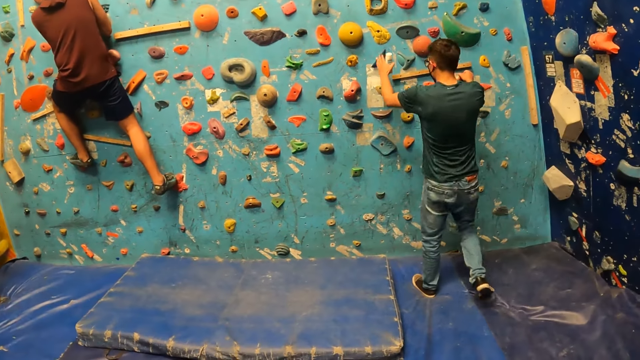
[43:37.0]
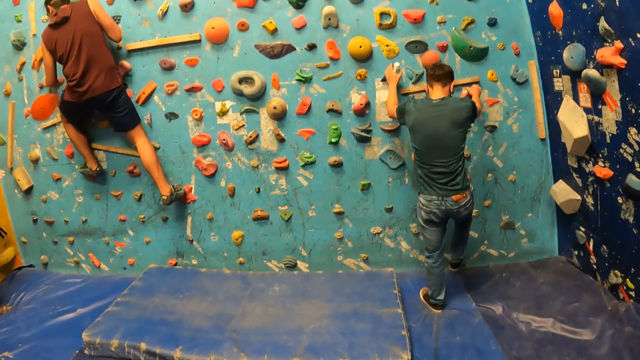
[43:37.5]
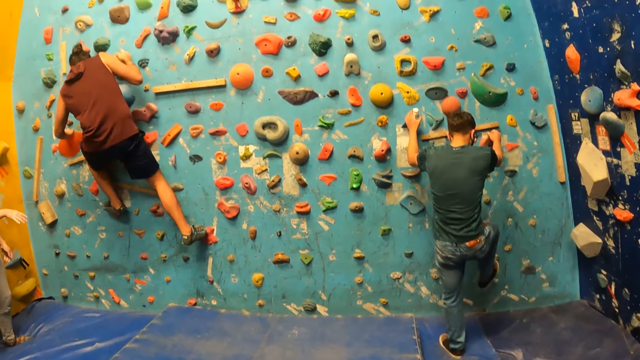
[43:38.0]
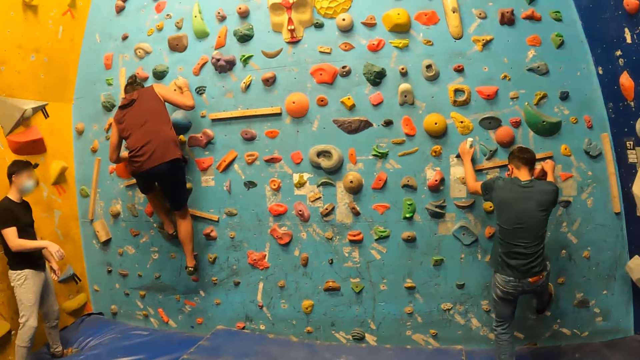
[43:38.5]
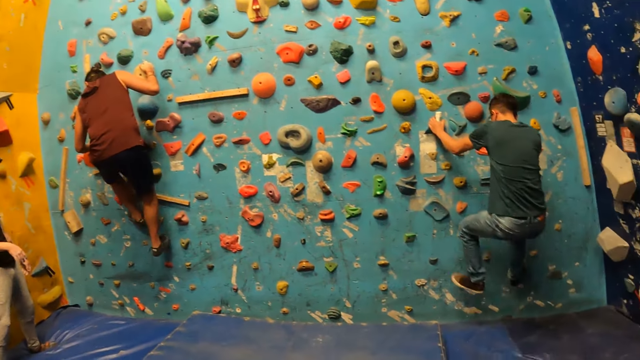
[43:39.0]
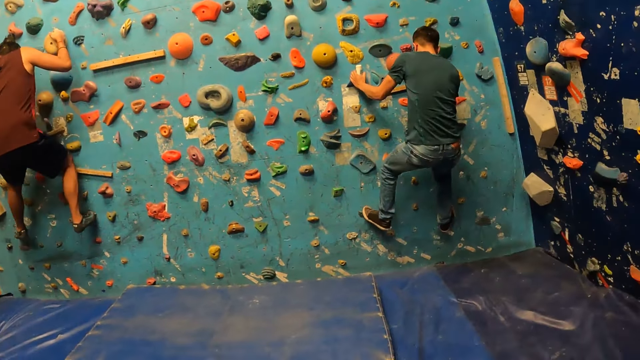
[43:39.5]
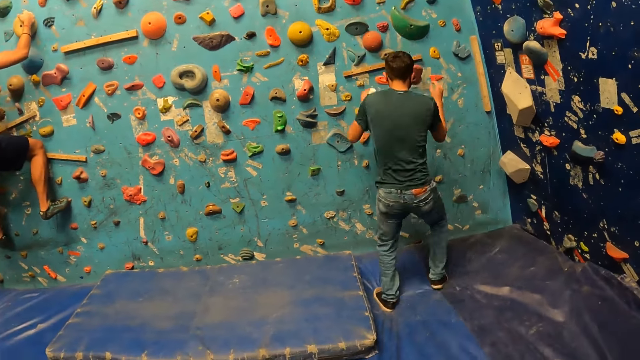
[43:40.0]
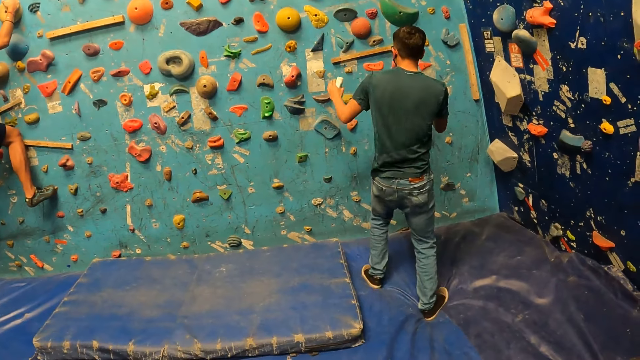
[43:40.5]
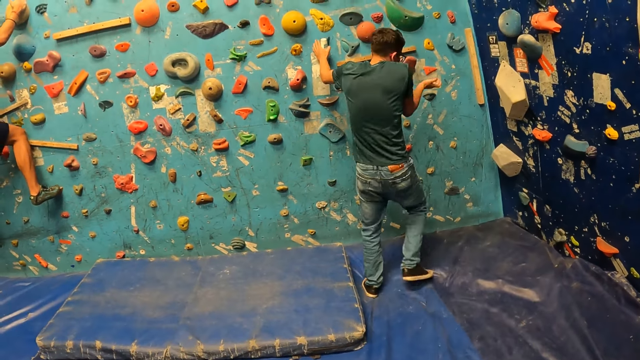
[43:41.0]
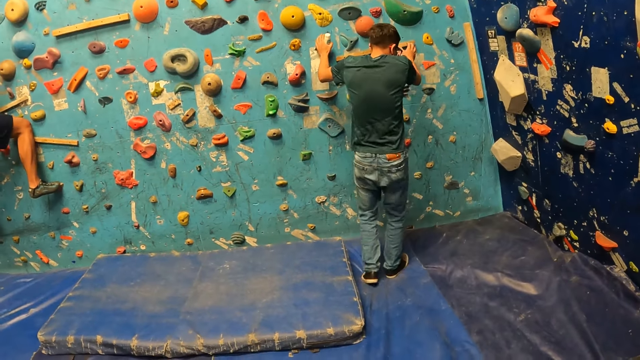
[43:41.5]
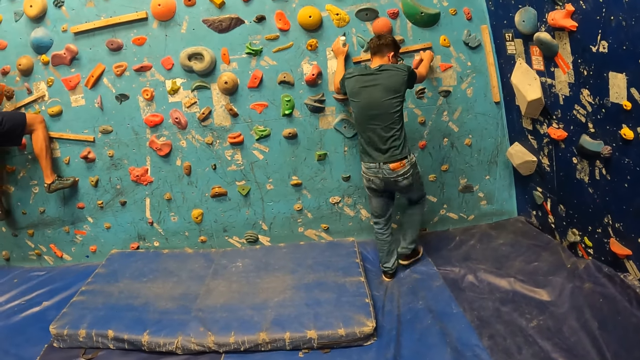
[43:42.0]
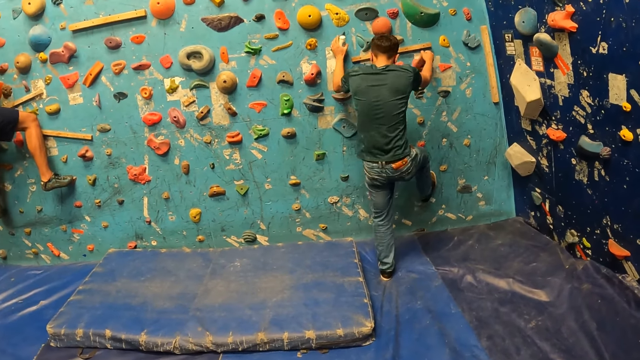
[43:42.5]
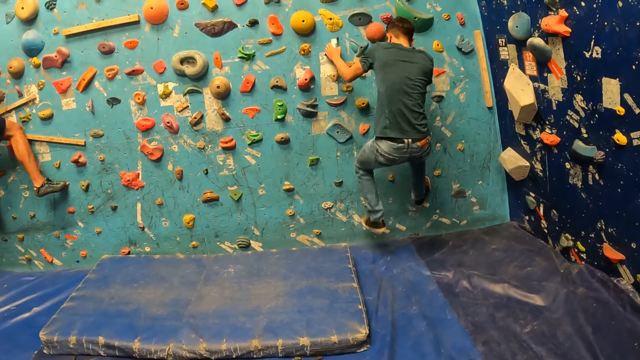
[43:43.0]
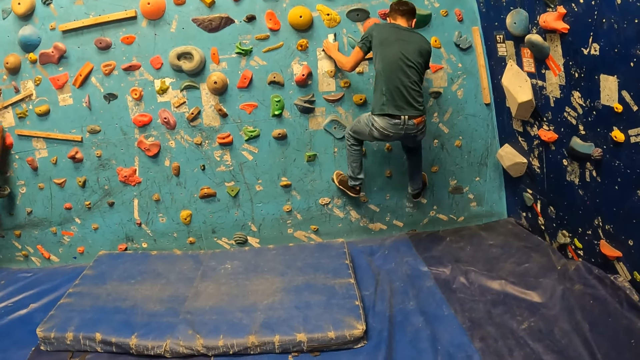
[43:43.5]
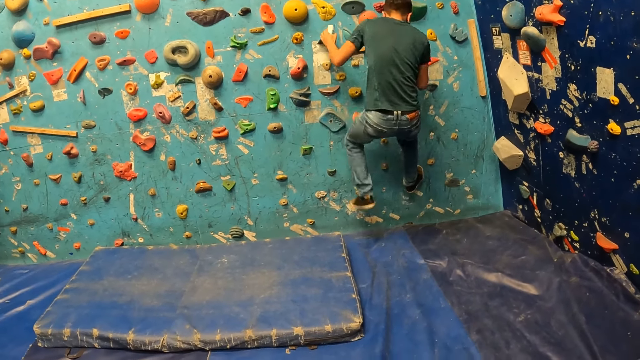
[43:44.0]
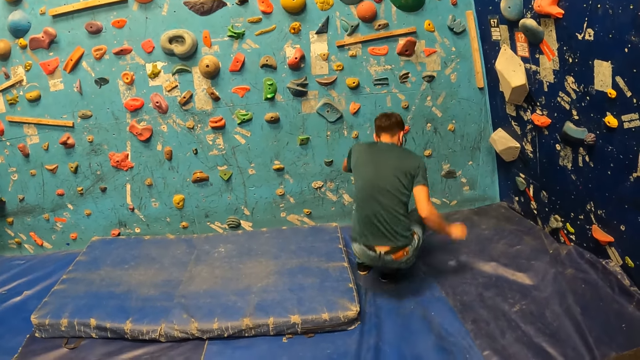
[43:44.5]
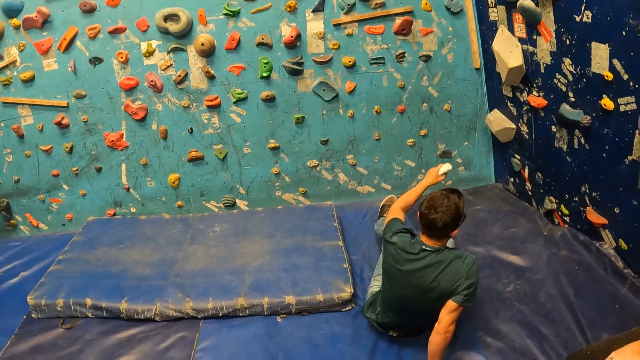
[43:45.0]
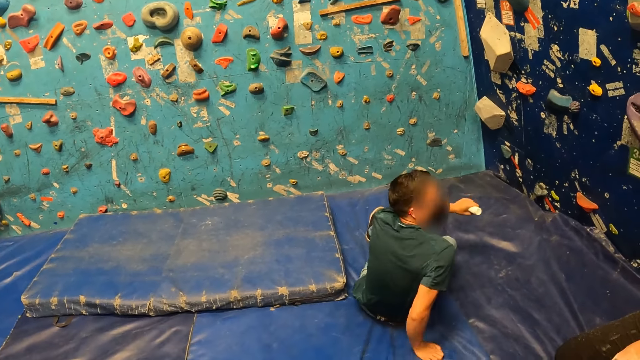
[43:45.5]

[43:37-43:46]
A man holds a rock and climbs the bouldering wall or climbing wall with both hands and feet. The man descends the climbing wall and jumps off the bouldering wall. The man holds the rock and climbs the bouldering wall with both hands and feet. The man falls on the floor and jumps off the bouldering wall.

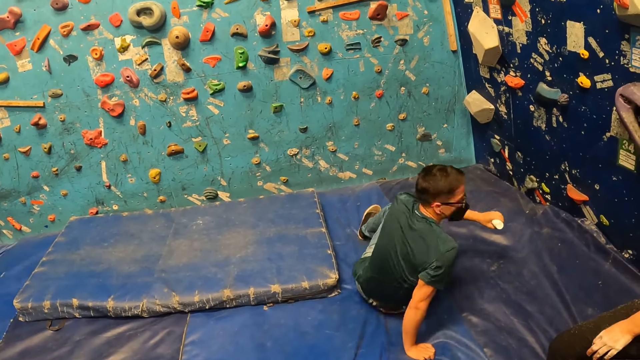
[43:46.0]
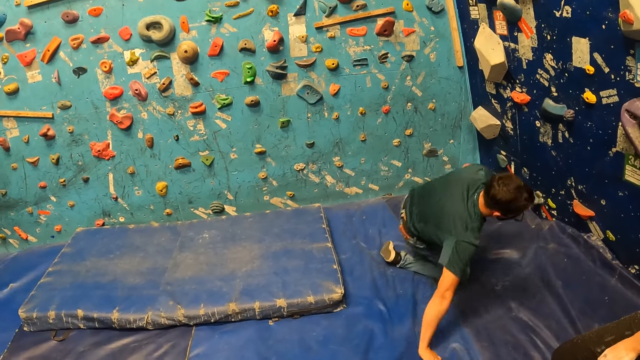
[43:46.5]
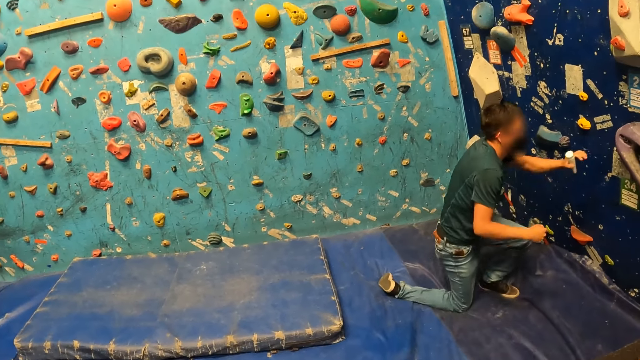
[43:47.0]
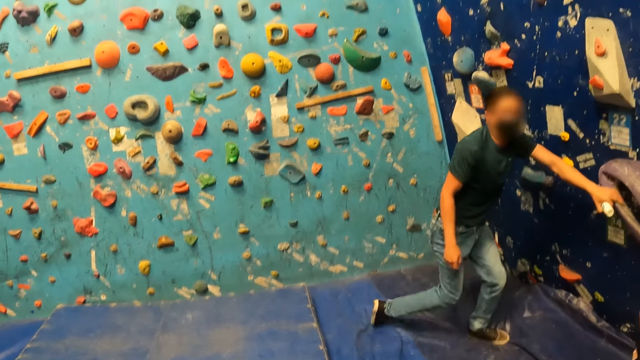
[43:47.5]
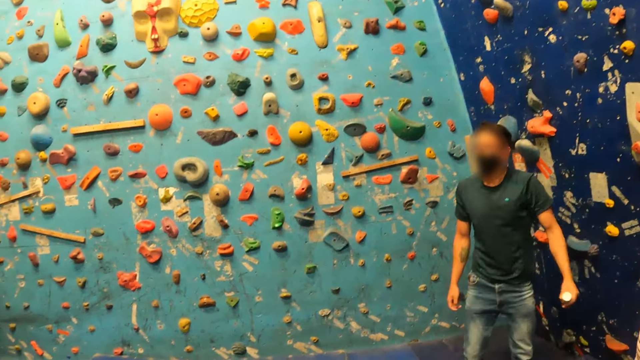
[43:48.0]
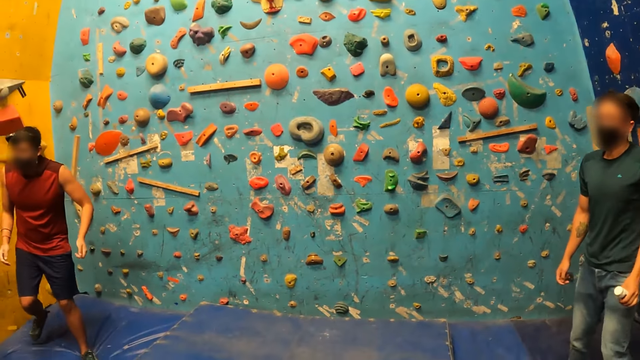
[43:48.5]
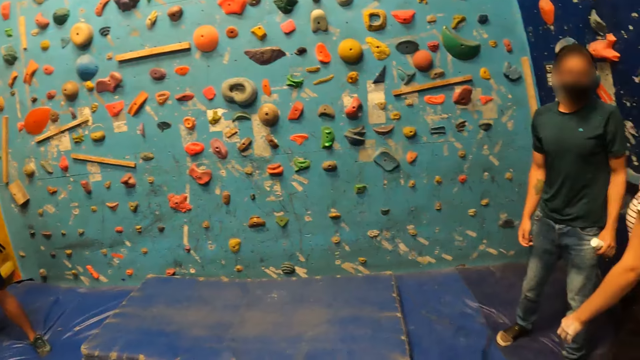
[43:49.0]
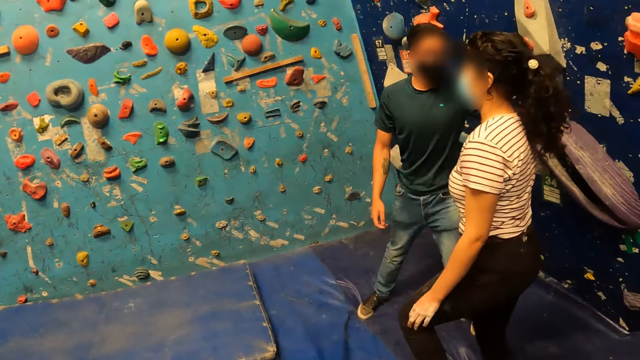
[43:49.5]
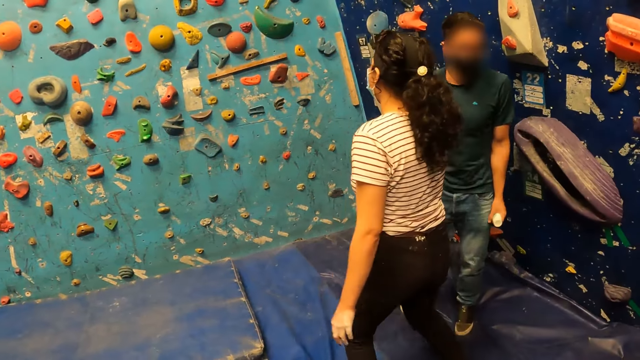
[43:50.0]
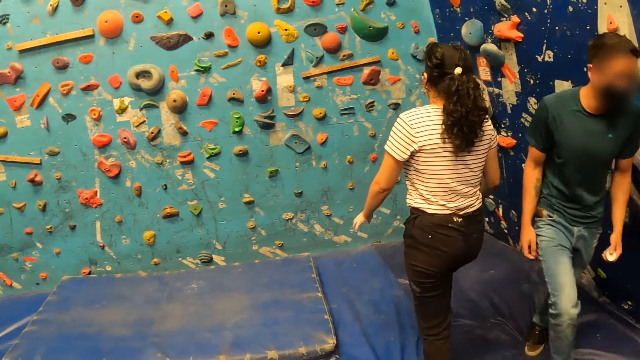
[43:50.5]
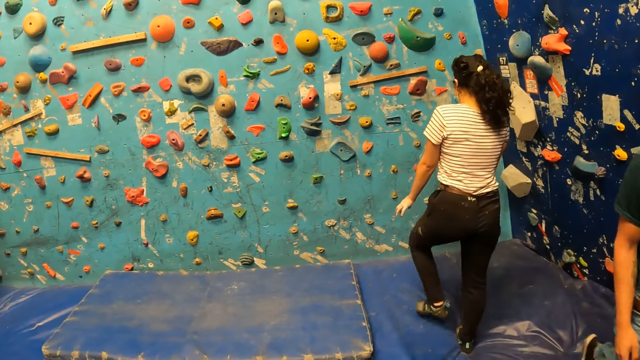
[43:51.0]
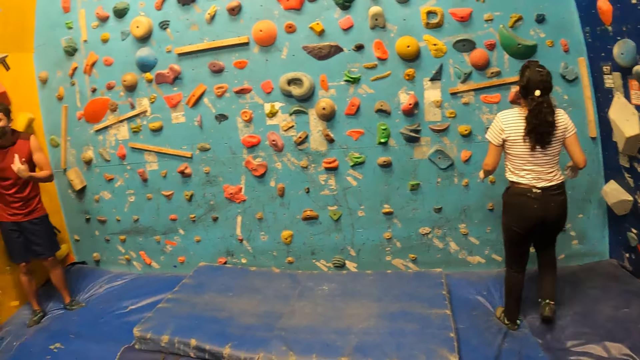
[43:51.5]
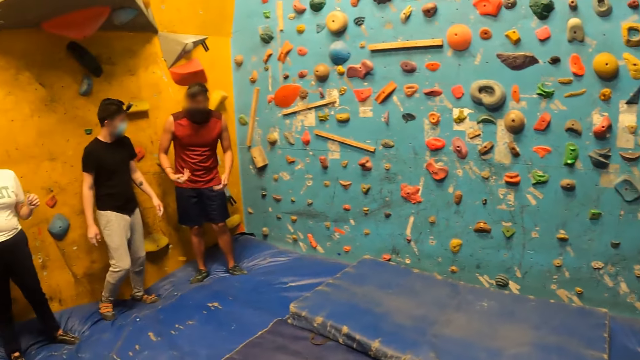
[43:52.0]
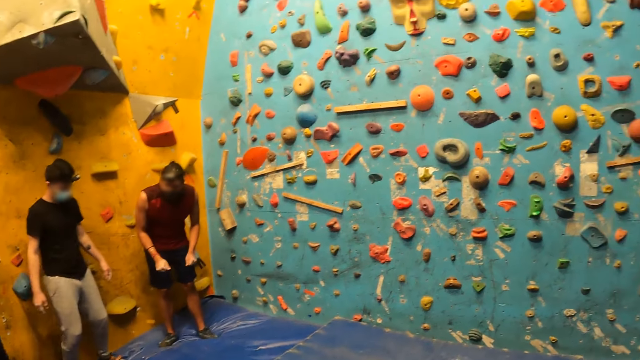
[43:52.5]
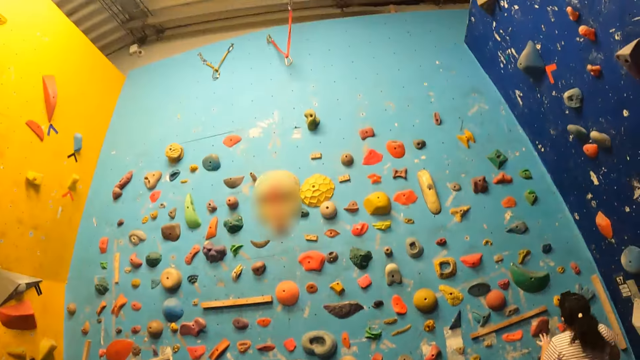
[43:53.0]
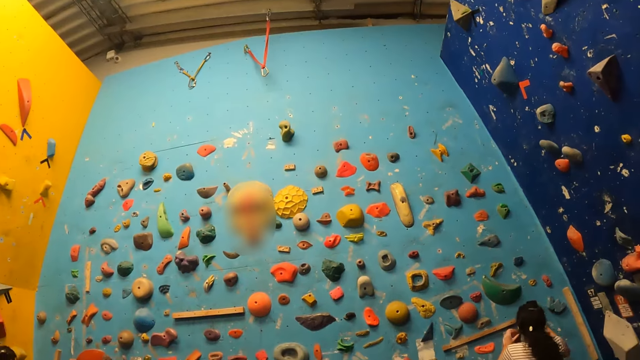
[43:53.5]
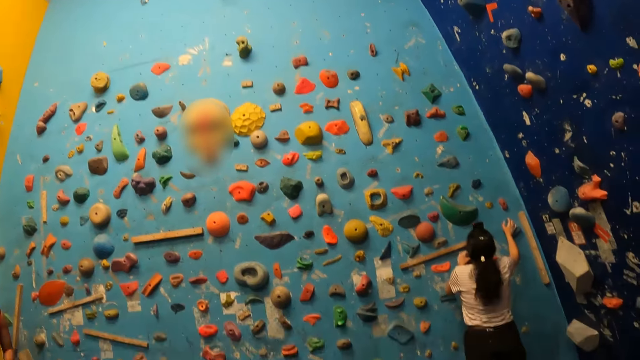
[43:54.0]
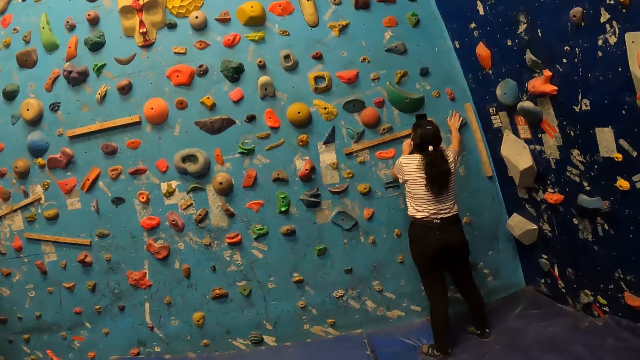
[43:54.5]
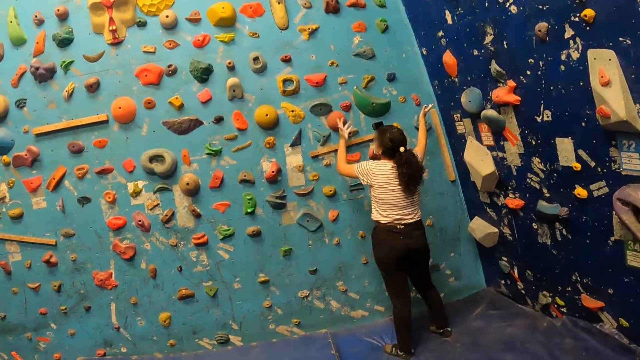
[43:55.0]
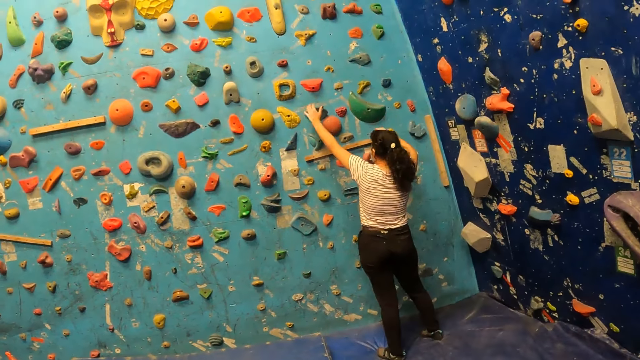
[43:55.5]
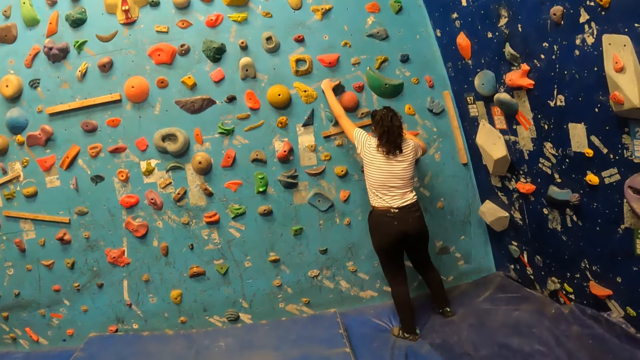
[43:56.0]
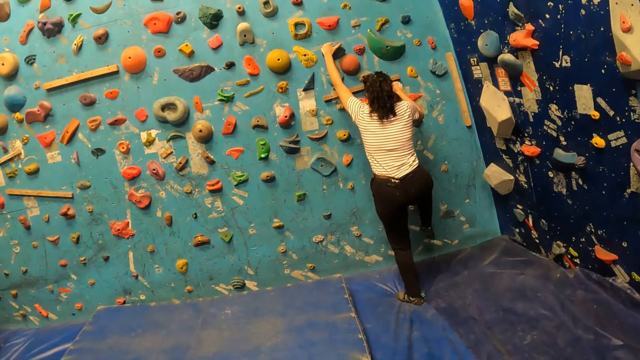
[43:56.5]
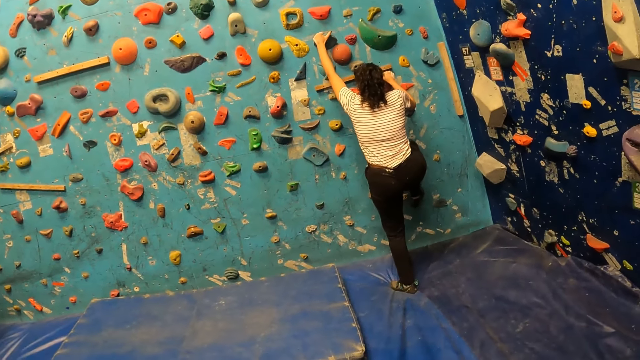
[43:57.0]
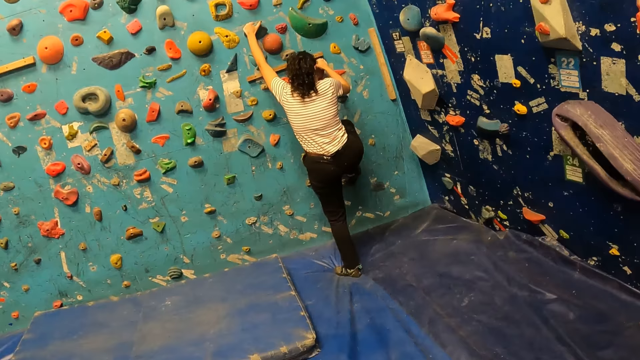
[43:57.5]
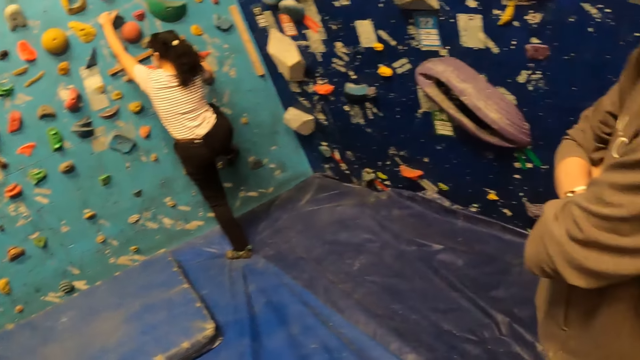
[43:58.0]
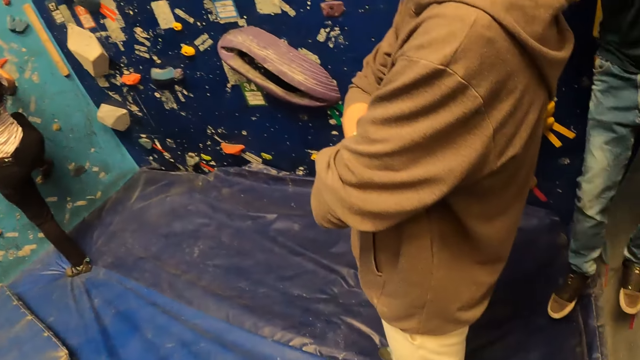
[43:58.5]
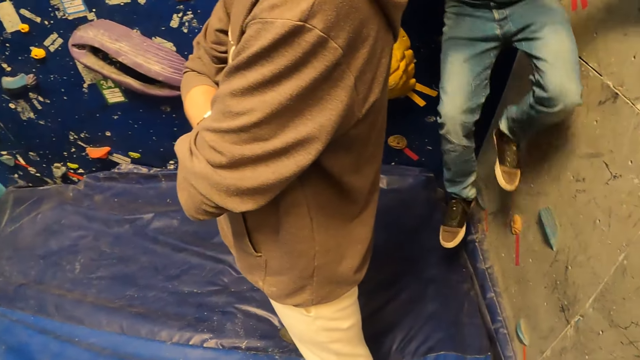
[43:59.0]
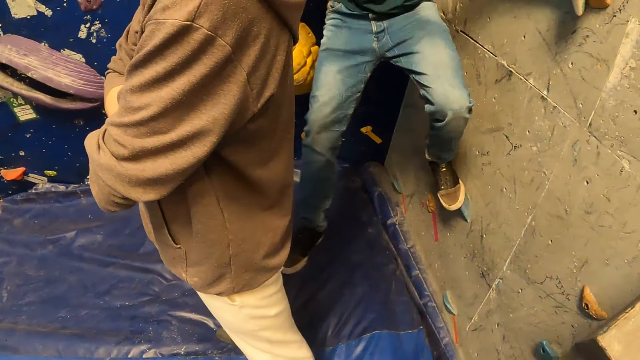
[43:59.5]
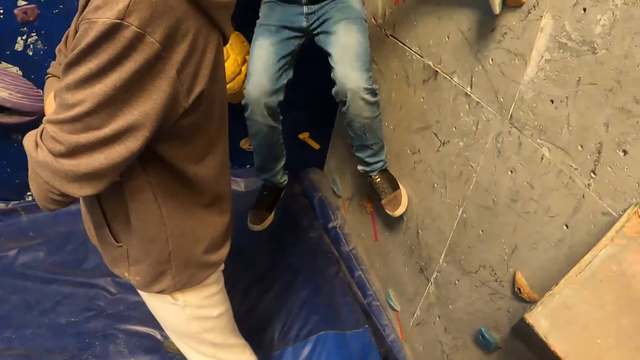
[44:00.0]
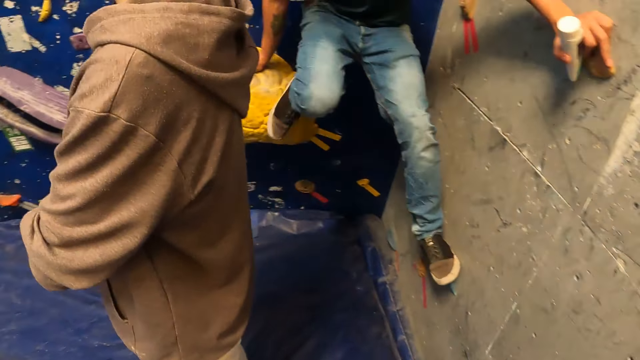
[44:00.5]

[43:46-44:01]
A man stands and touches a rock. Another man moves the leg. A lady and the first man walk away from the bouldering wall or climbing wall in the climbing room. The camera wearer looks around. The other man shakes hands. The lady touches rocks. The camera wearer watches the lady climb the bouldering wall. The lady holds a rock and climbs the climbing wall. The camera wearer turns around. The first man climbs the bouldering wall with both hands and feet.
